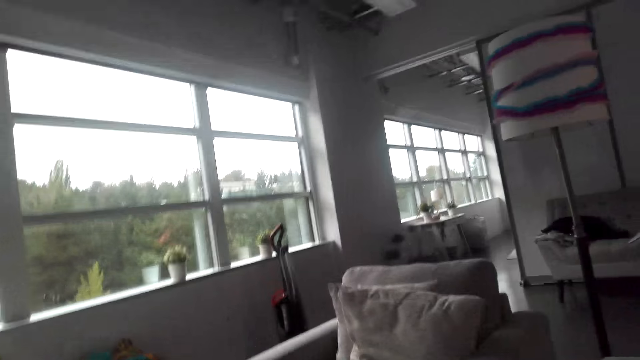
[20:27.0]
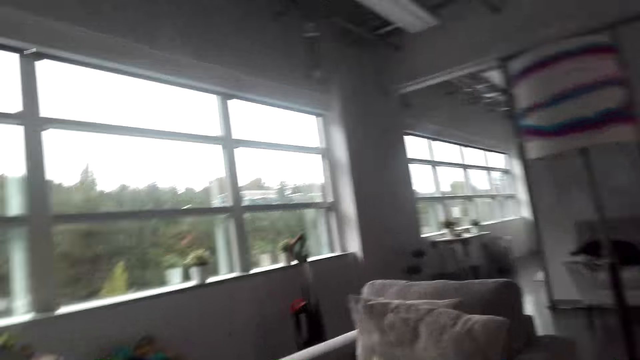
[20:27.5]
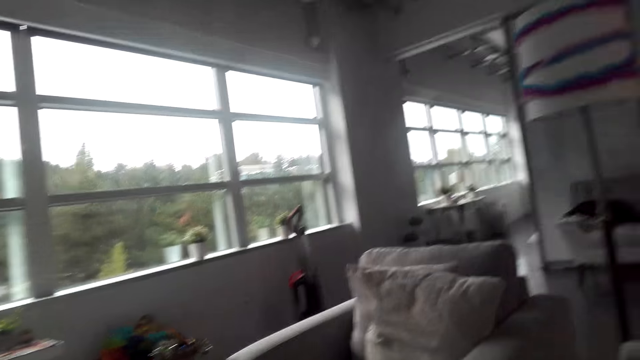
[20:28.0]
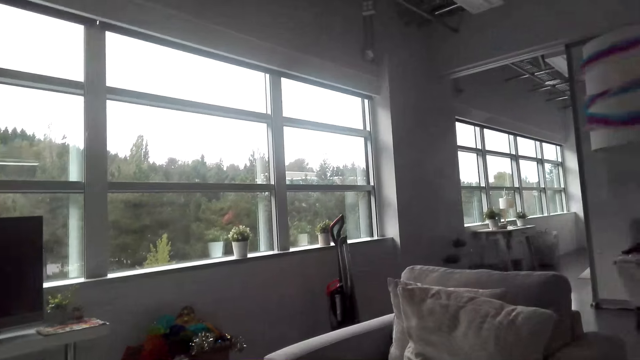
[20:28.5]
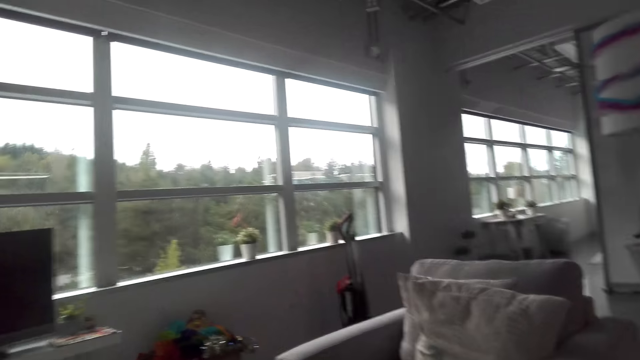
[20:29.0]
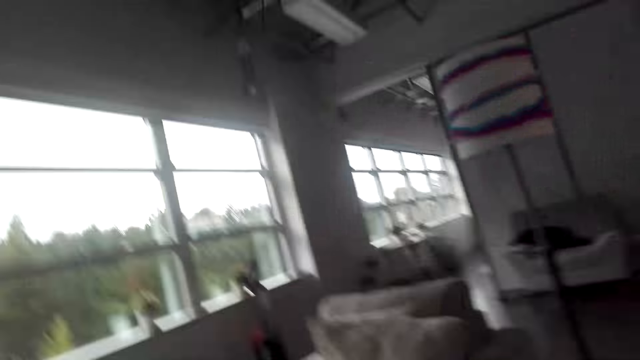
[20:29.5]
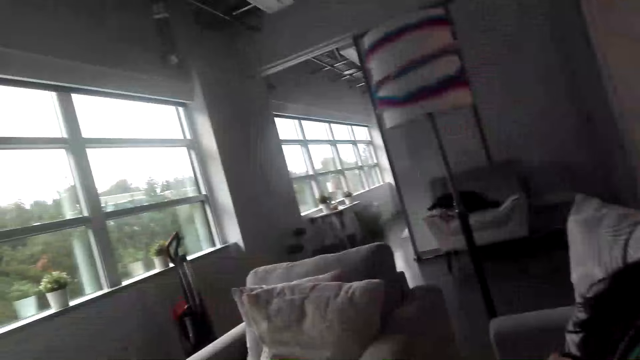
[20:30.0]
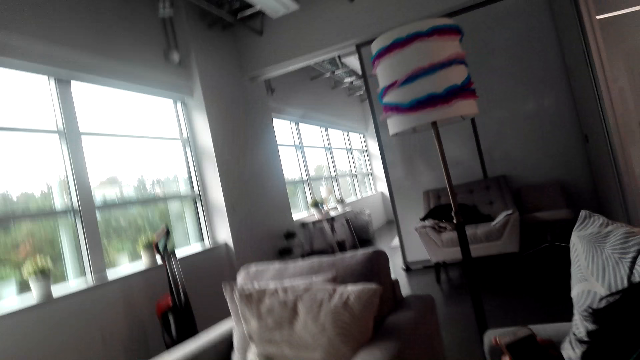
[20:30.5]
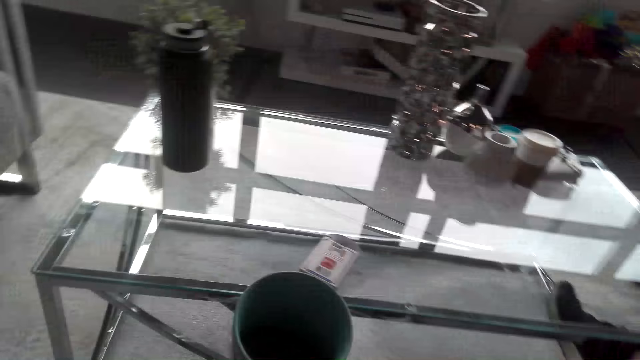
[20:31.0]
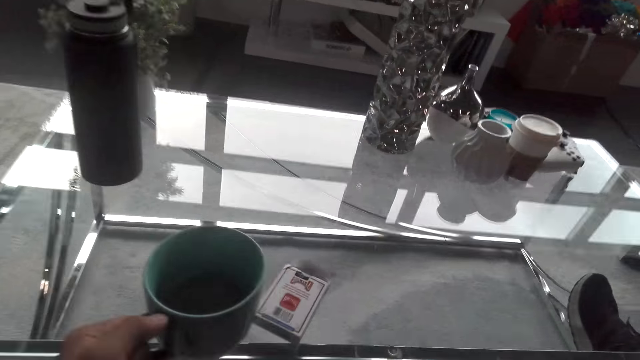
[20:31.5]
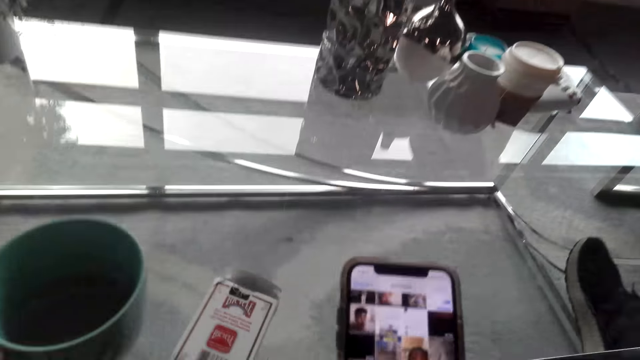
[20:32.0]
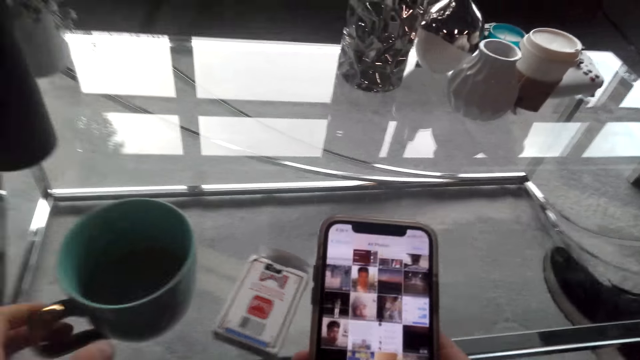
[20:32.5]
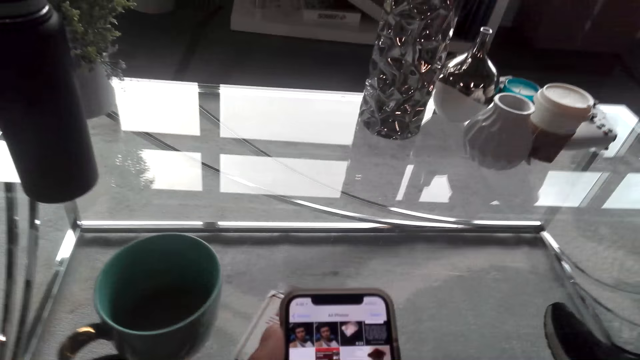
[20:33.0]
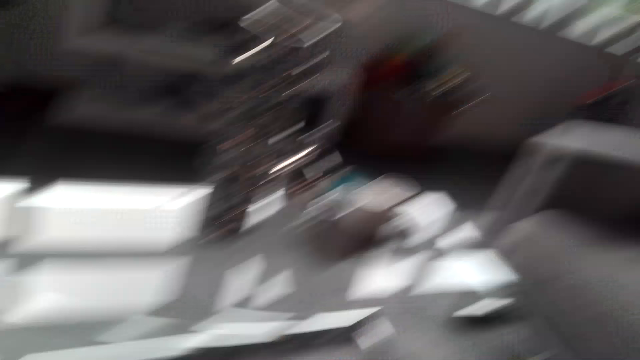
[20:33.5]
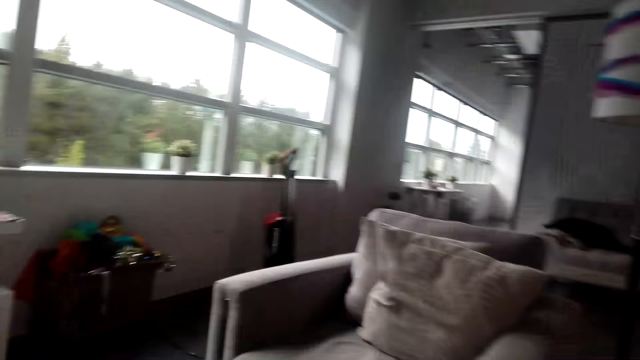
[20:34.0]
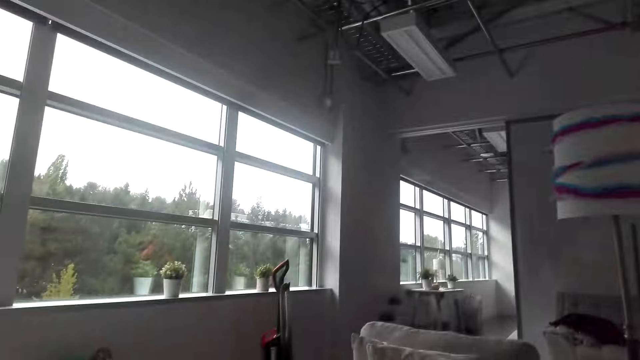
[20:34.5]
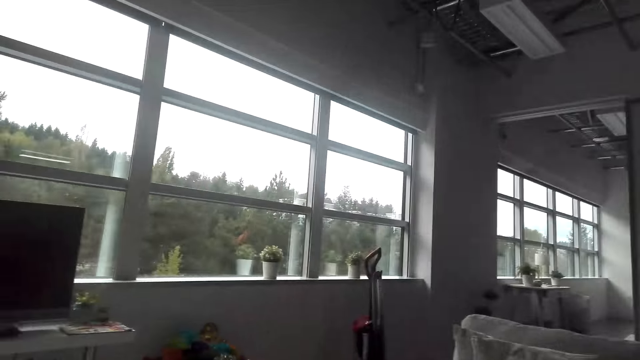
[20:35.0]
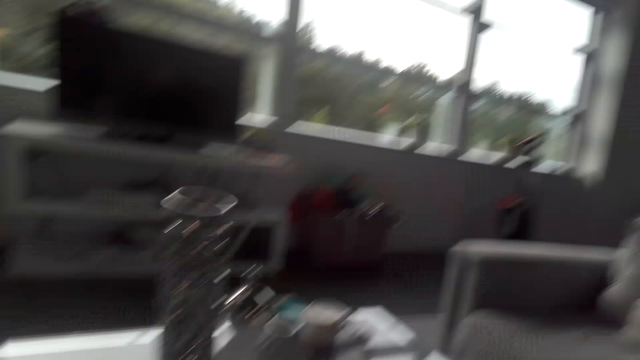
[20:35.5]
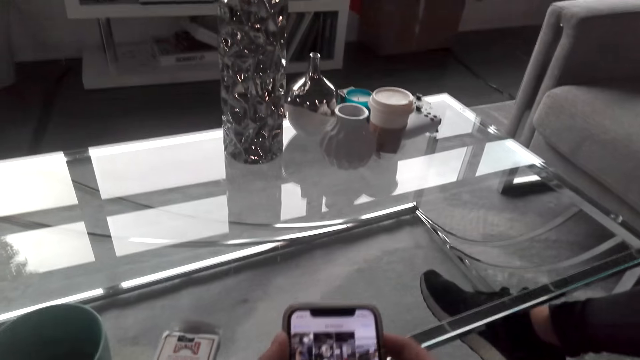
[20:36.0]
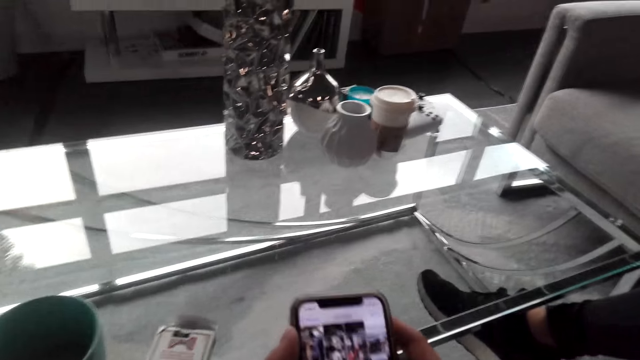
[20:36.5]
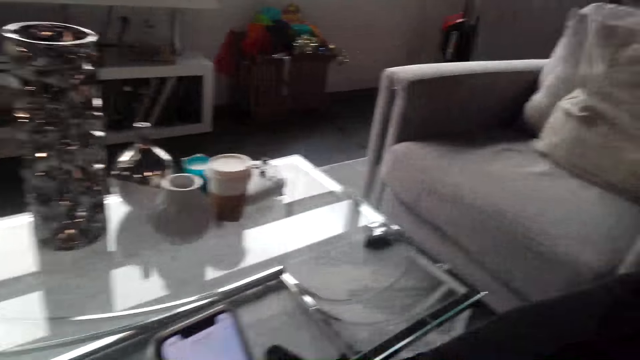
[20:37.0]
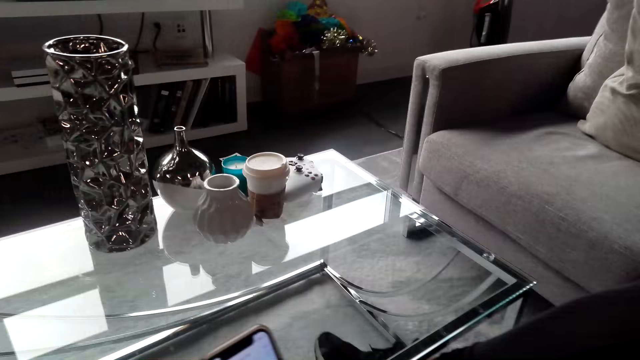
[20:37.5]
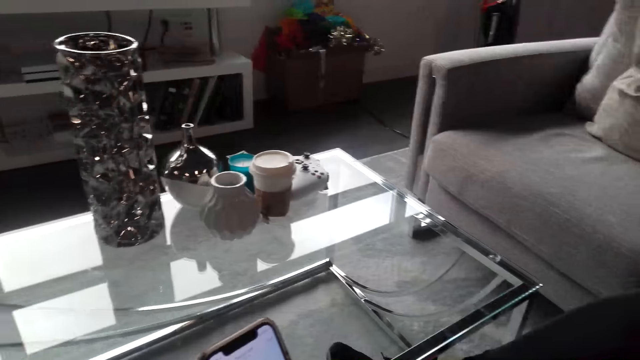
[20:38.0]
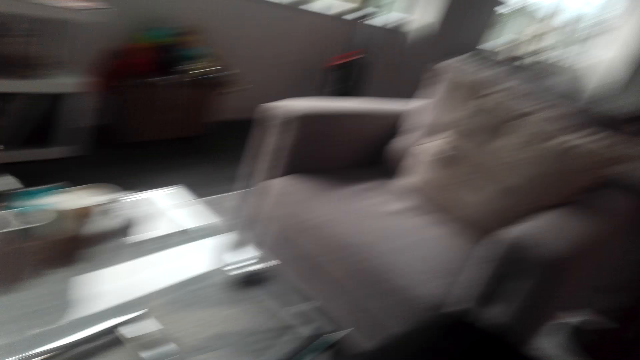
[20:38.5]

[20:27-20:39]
The camera wearer converses with a woman. The woman converses with the camera wearer. The camera wearer holds a mug and puts the mug on the table. They operate a phone. They turn around. They look around the house. They converse with the woman. They hold the phone and use his phone.

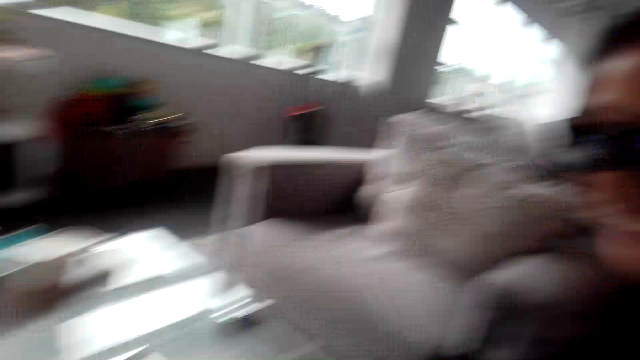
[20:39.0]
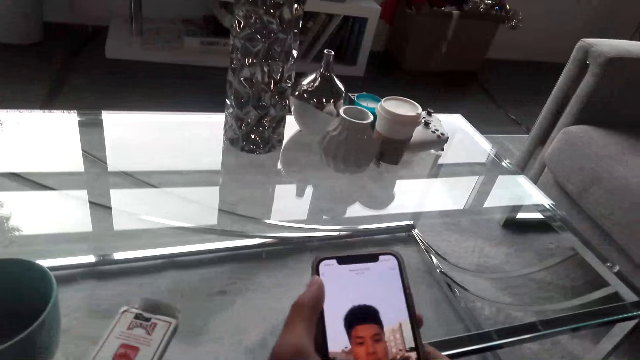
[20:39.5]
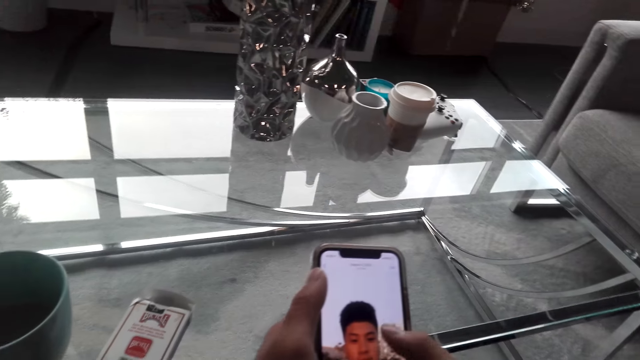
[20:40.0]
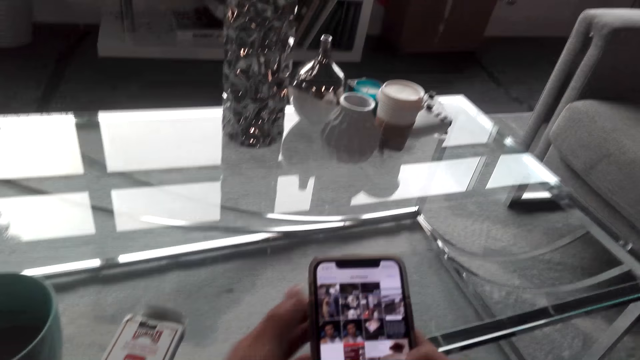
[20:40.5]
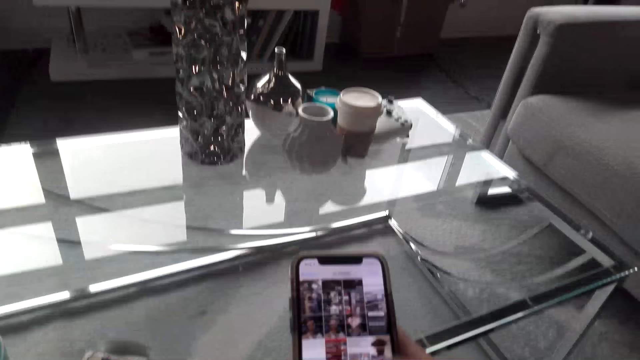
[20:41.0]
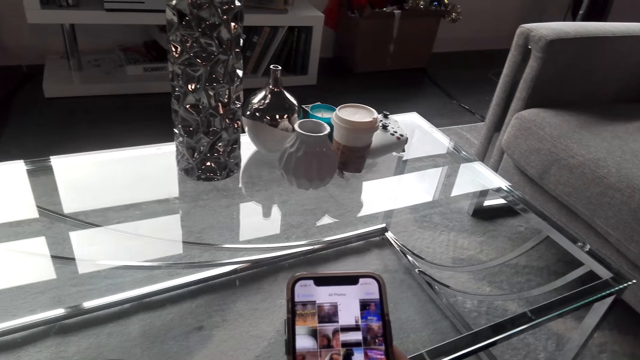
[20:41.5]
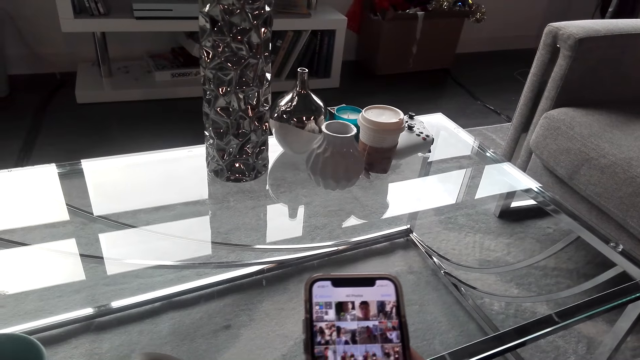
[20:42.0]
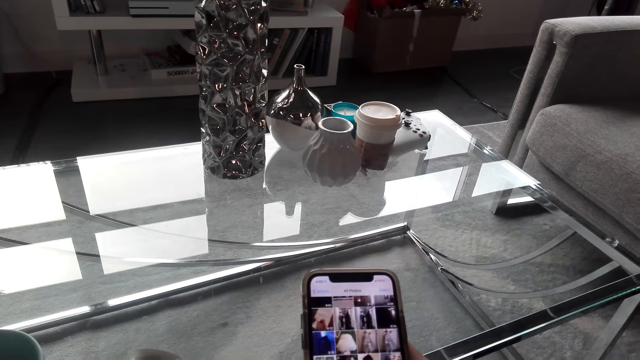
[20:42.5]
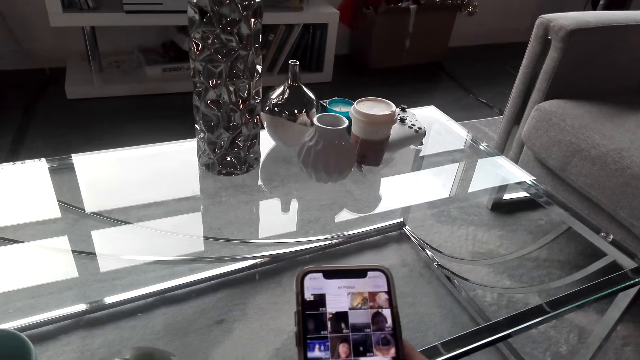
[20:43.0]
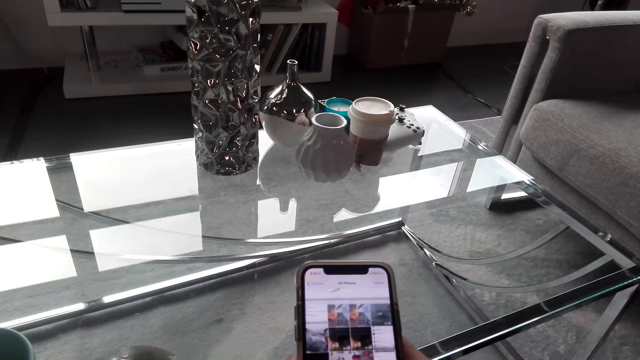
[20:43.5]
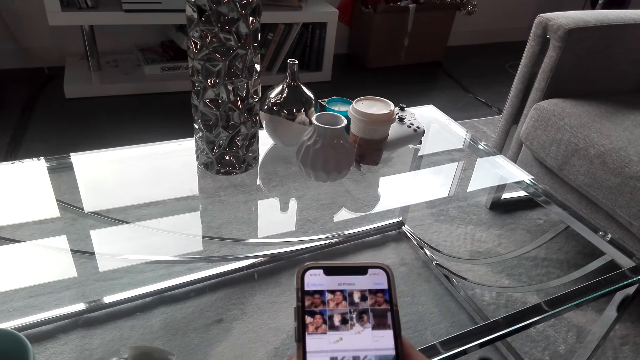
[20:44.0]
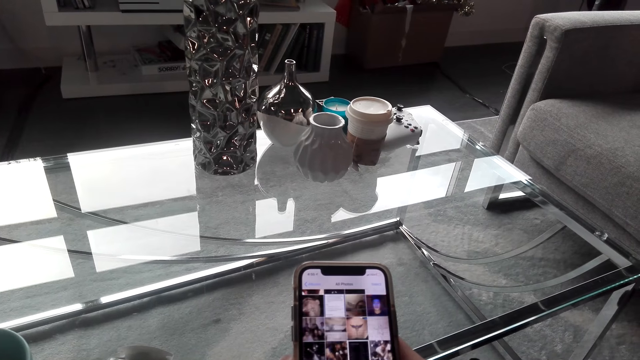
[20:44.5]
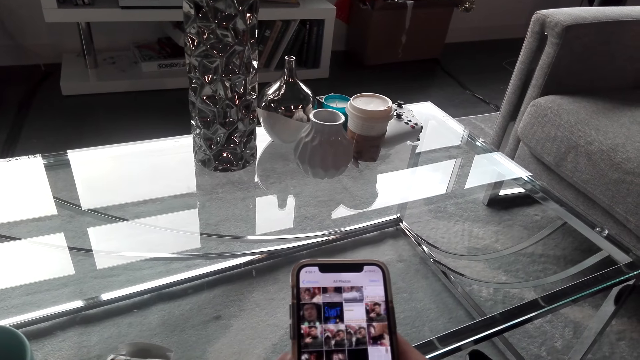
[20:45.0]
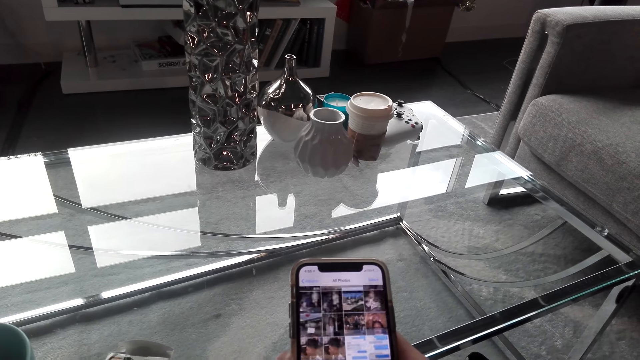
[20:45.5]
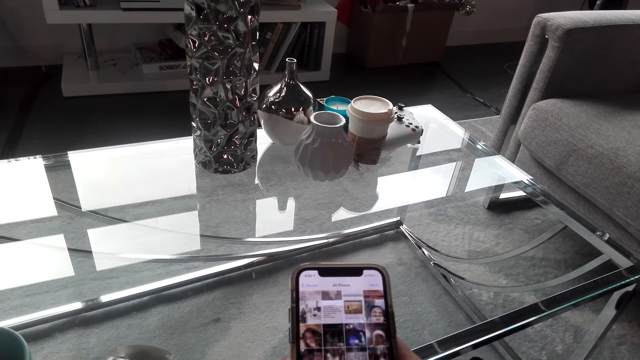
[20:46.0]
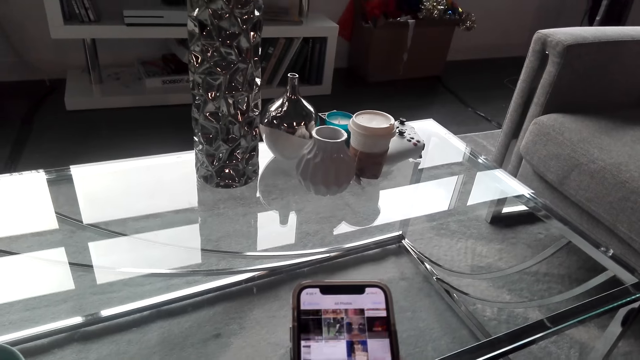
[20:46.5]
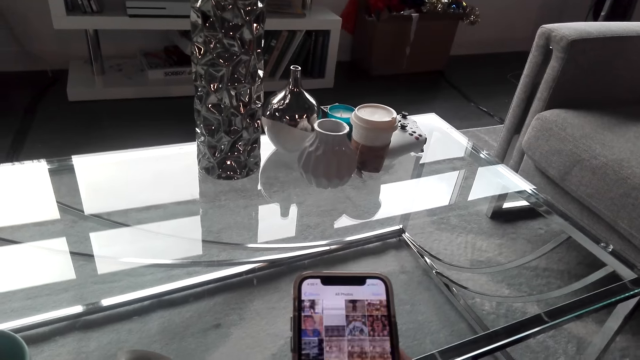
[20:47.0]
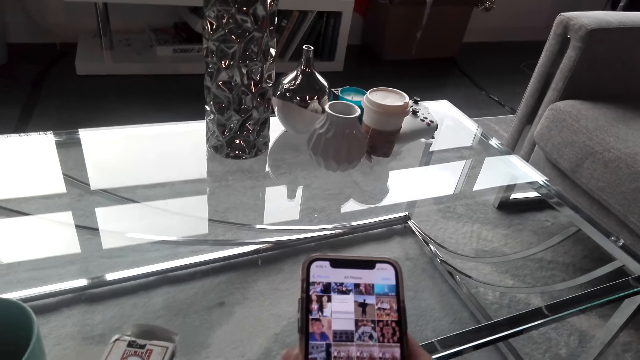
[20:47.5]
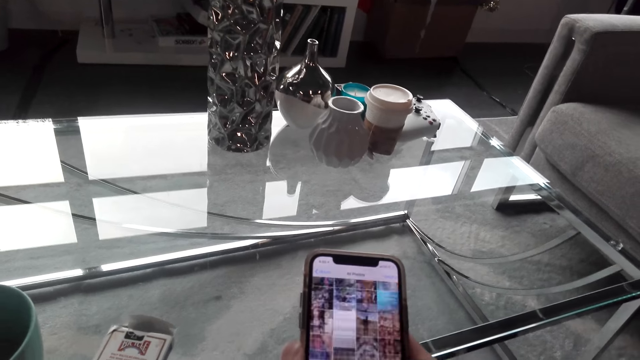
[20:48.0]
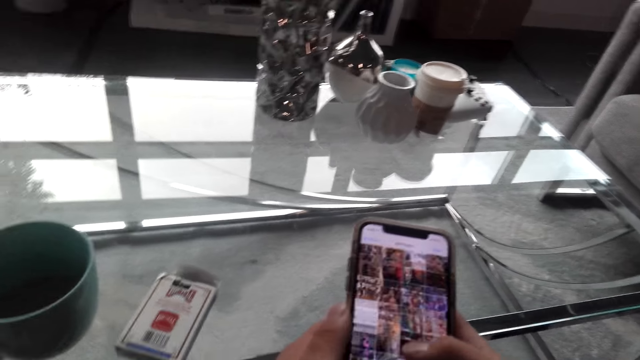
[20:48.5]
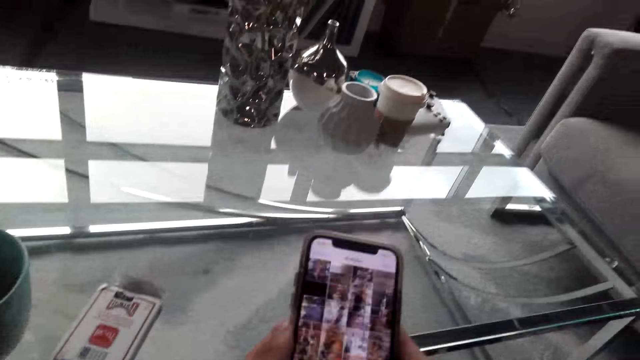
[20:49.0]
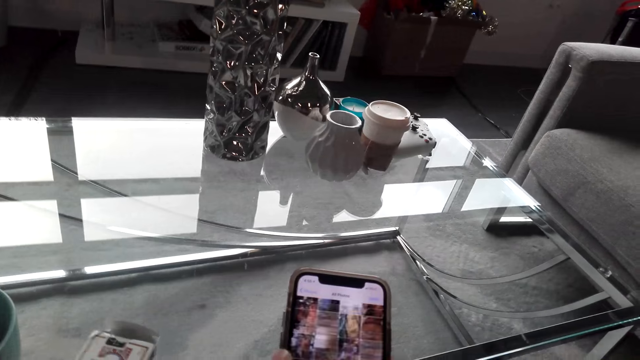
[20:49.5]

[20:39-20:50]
A man looks to the side. The man converses with the camera wearer. The camera wearer holds a phone. They use his phone. They converse with the man. They operate the phone. The man converses with the camera wearer.
